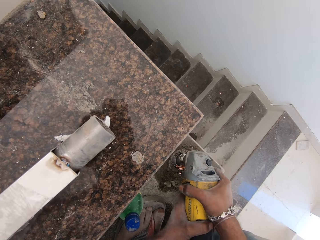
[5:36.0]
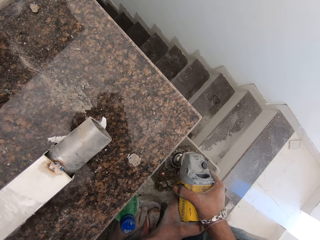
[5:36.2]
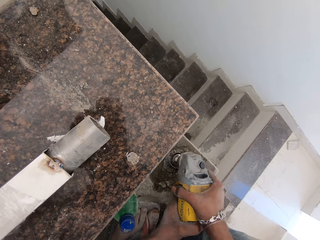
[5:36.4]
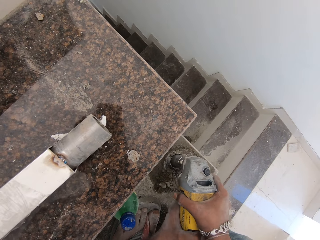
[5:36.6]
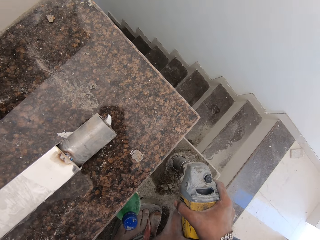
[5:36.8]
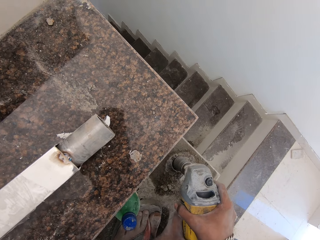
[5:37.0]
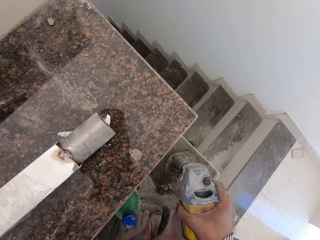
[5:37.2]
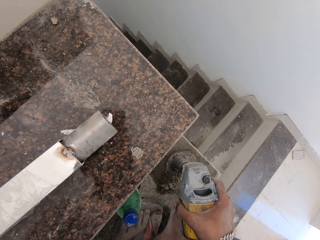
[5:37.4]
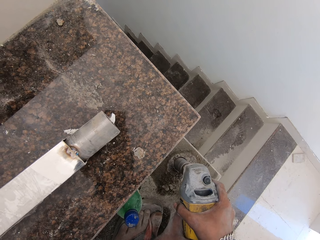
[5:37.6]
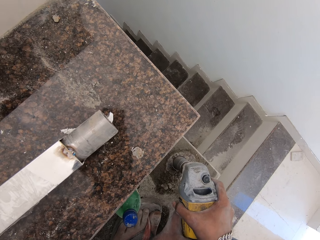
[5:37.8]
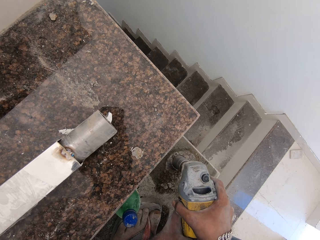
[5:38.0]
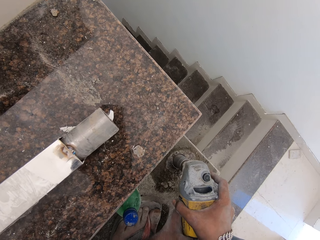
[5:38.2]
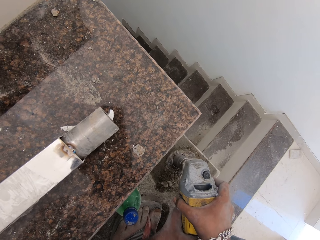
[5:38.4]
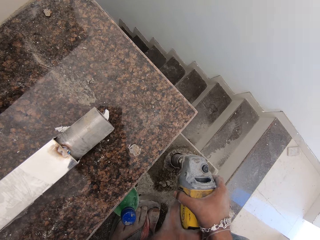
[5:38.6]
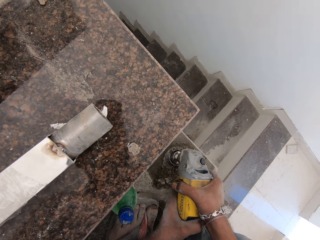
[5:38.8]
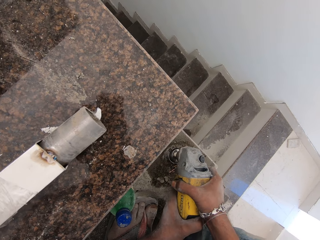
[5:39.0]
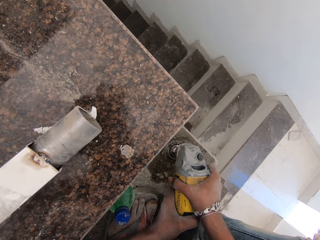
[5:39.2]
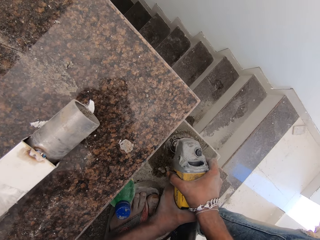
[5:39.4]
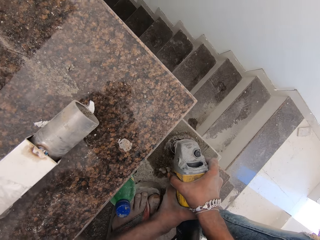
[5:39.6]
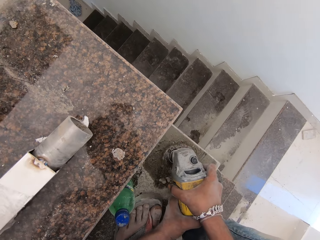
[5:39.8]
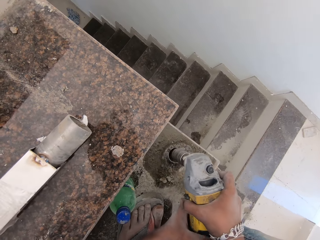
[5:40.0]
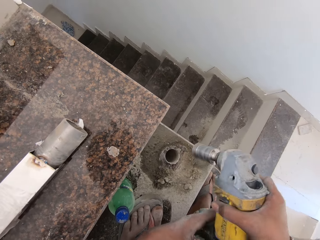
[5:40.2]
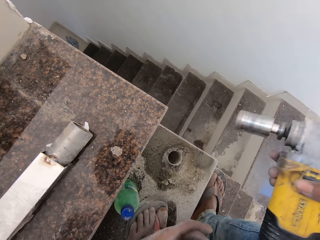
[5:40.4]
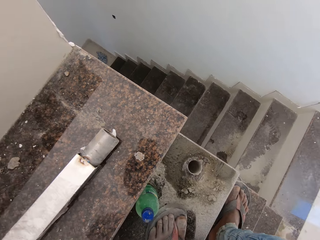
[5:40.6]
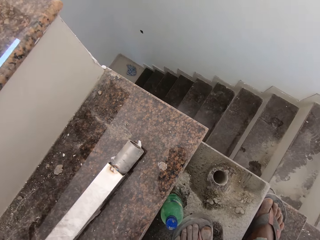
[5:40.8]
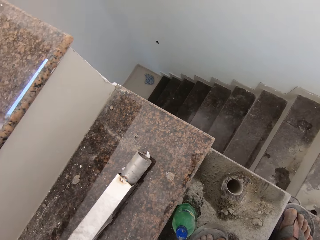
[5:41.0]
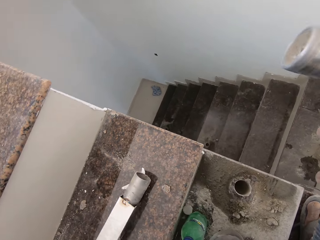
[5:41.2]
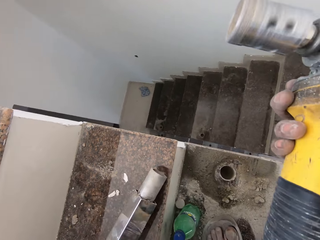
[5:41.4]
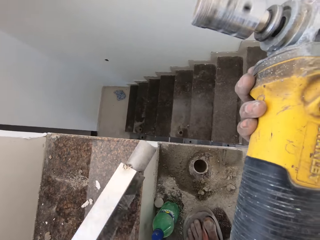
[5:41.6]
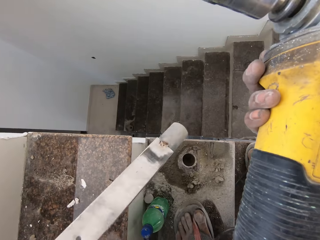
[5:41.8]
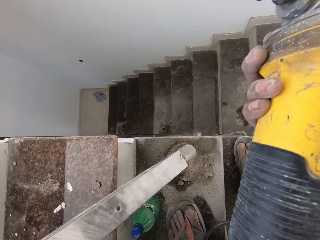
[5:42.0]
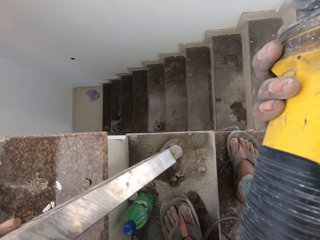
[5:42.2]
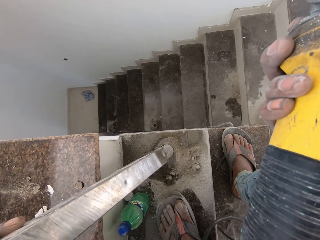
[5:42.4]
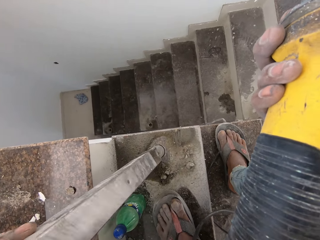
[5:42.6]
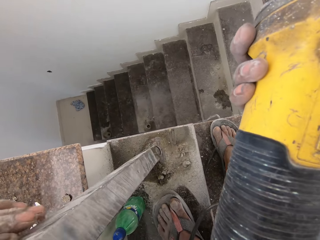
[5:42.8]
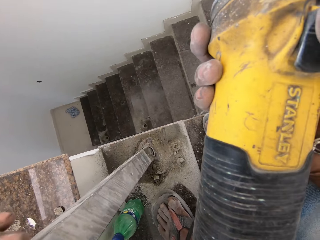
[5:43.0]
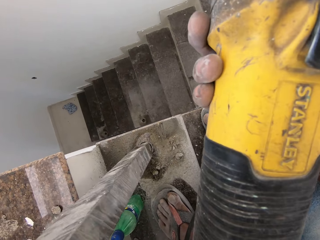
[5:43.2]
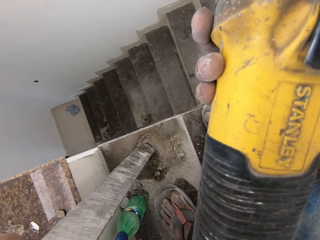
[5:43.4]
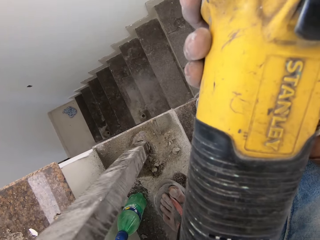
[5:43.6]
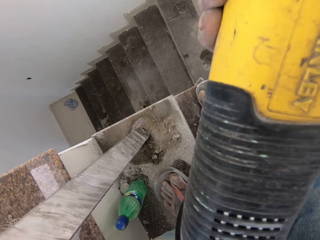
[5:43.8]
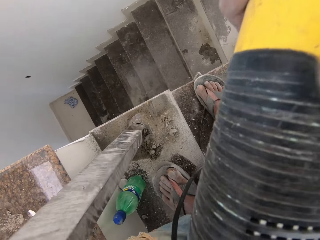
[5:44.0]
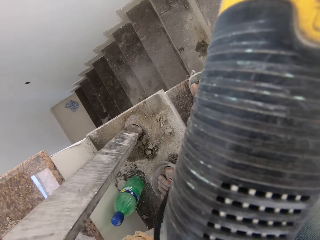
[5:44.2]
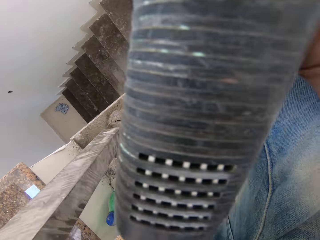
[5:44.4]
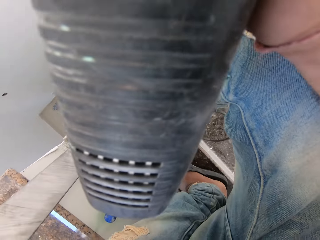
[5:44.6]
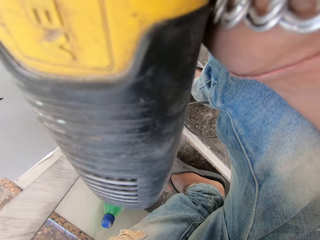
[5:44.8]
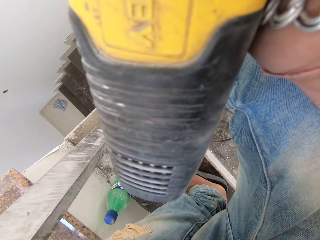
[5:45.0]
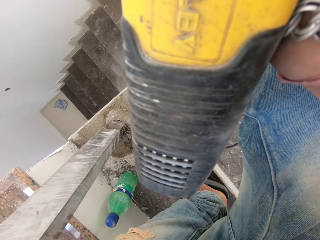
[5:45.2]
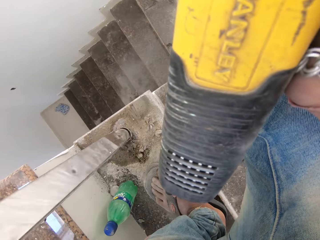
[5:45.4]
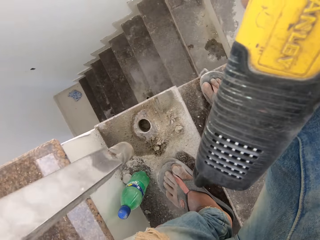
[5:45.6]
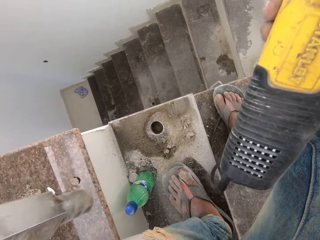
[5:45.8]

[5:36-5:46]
The camera wearer raises the drilling machine from the concrete staircase with his right hand. He places a metal rod into the hole in the concrete staircase with his left hand. He turns the metal rod in the hole.

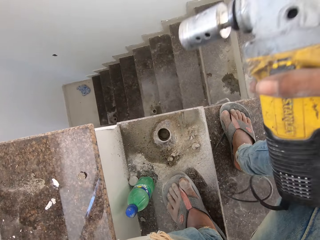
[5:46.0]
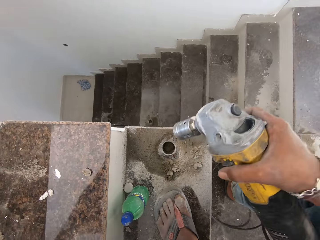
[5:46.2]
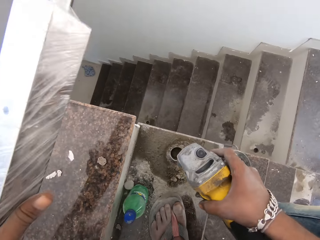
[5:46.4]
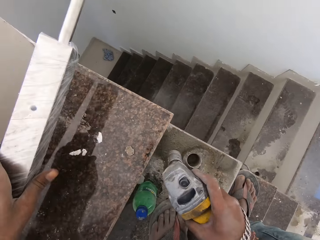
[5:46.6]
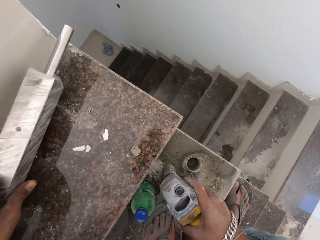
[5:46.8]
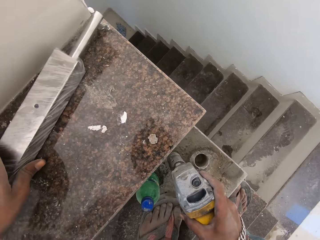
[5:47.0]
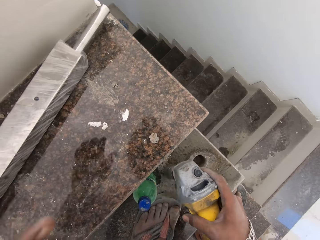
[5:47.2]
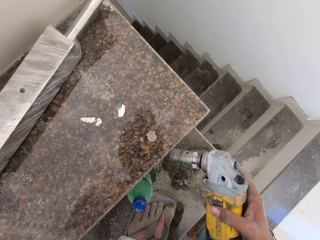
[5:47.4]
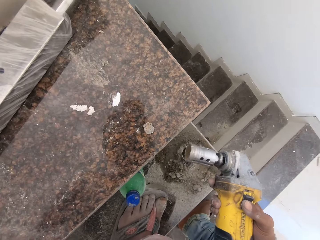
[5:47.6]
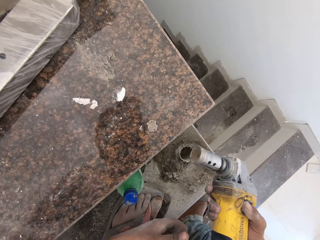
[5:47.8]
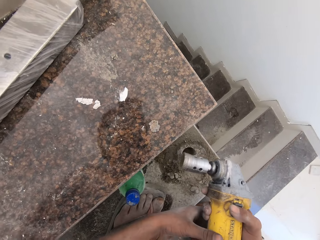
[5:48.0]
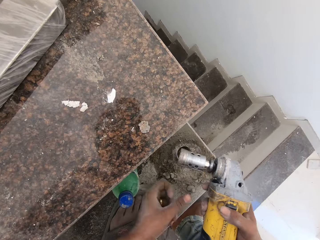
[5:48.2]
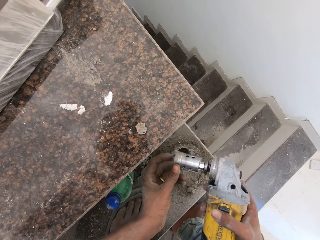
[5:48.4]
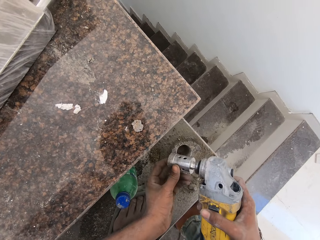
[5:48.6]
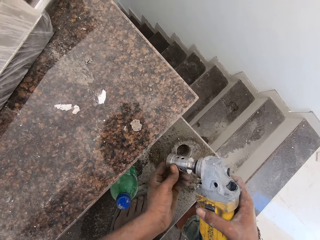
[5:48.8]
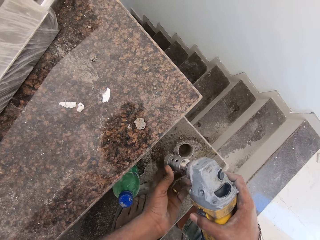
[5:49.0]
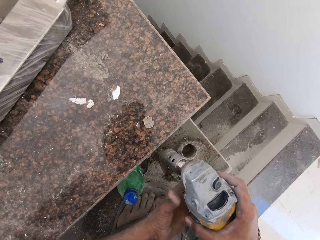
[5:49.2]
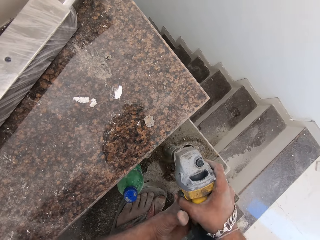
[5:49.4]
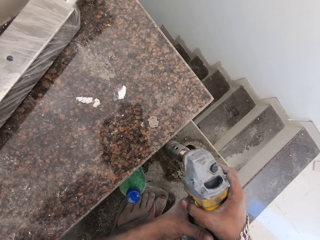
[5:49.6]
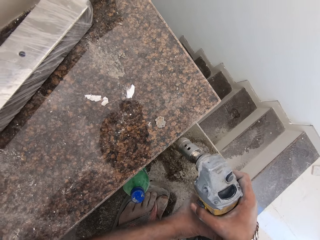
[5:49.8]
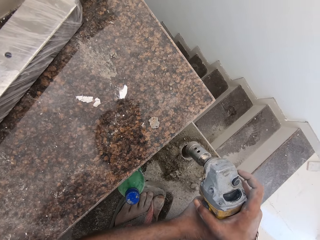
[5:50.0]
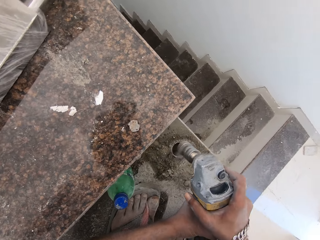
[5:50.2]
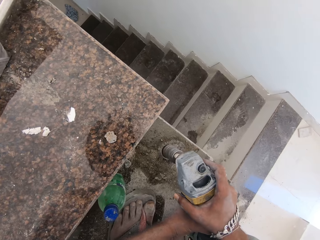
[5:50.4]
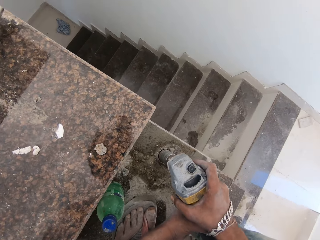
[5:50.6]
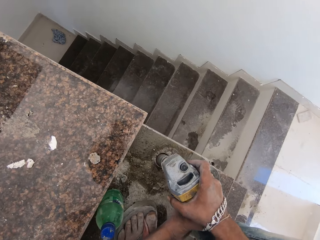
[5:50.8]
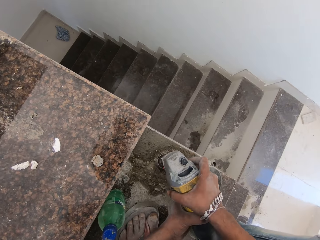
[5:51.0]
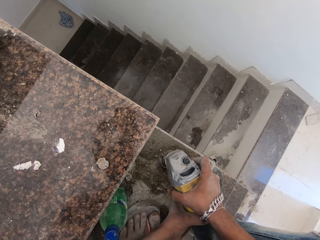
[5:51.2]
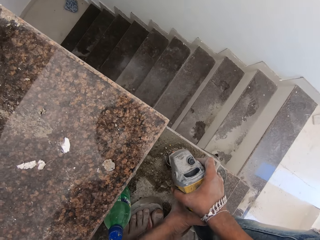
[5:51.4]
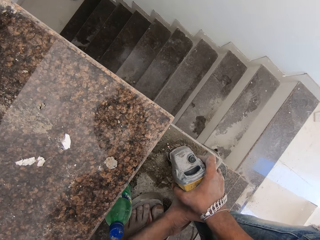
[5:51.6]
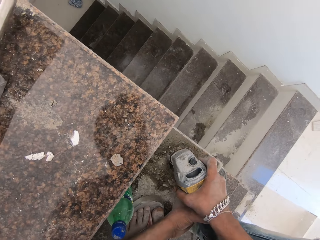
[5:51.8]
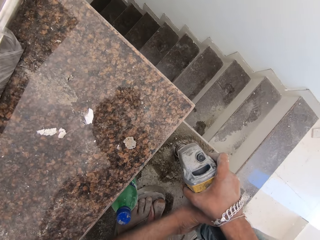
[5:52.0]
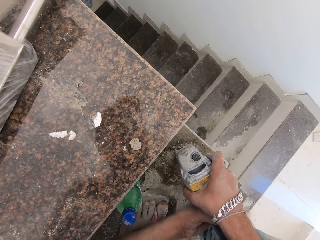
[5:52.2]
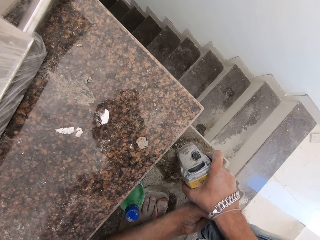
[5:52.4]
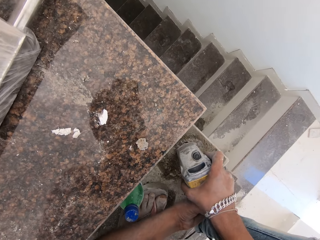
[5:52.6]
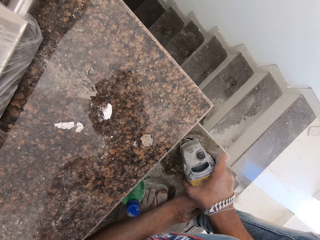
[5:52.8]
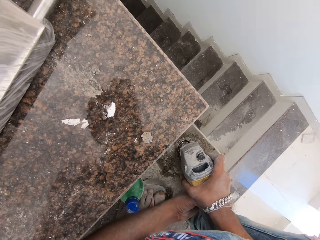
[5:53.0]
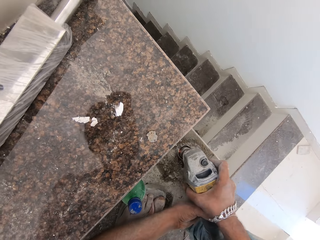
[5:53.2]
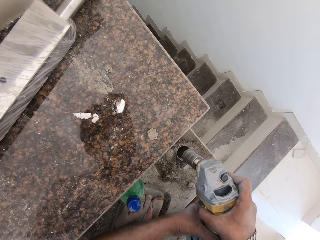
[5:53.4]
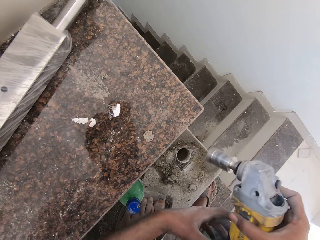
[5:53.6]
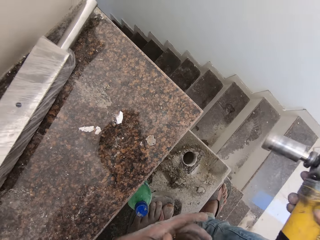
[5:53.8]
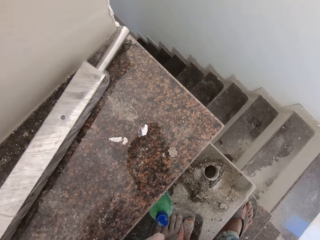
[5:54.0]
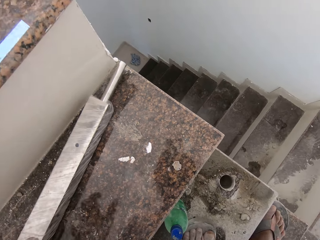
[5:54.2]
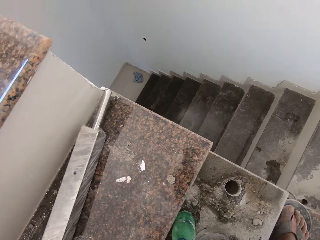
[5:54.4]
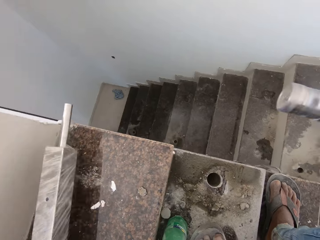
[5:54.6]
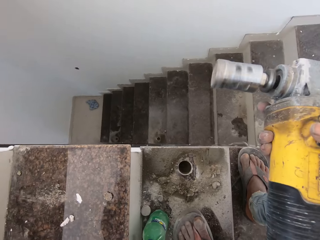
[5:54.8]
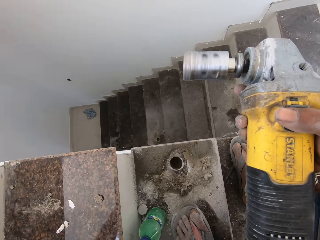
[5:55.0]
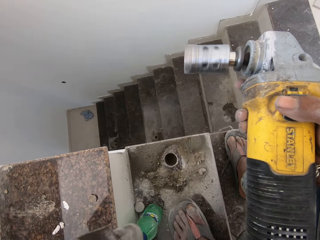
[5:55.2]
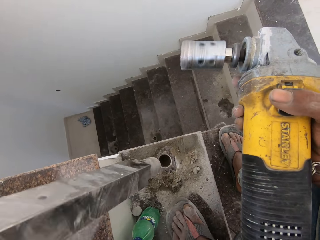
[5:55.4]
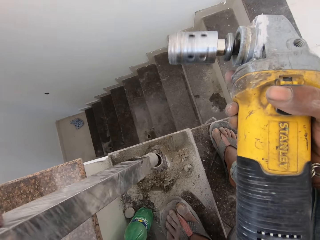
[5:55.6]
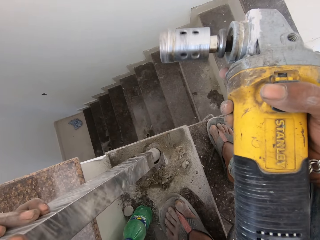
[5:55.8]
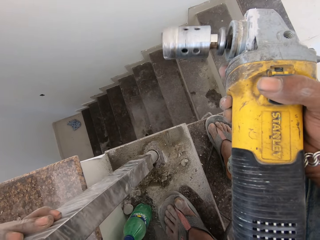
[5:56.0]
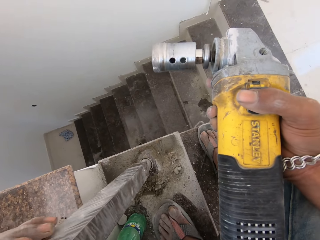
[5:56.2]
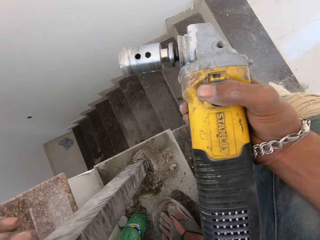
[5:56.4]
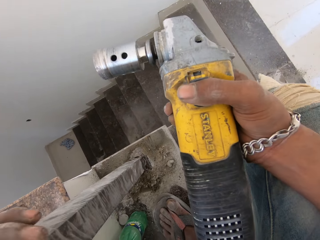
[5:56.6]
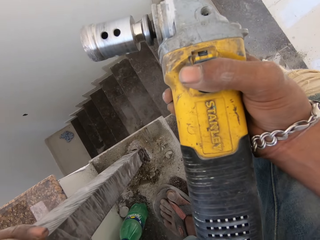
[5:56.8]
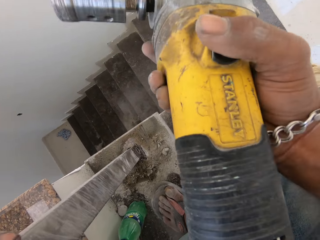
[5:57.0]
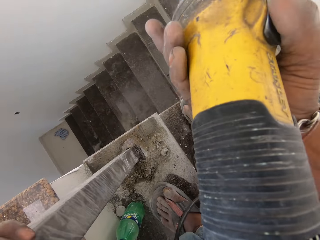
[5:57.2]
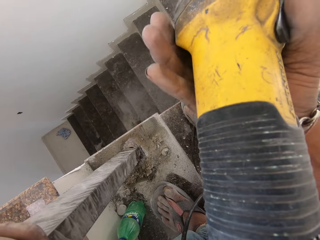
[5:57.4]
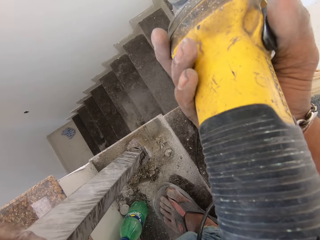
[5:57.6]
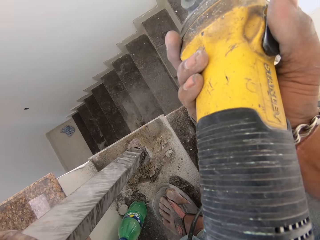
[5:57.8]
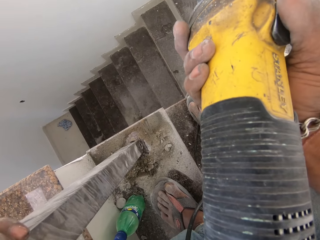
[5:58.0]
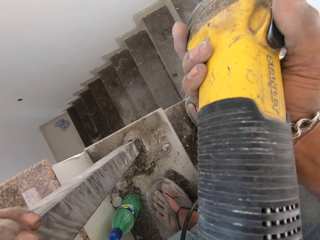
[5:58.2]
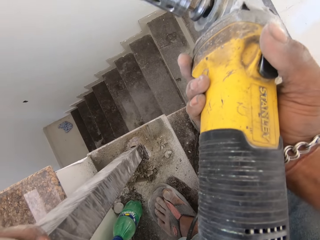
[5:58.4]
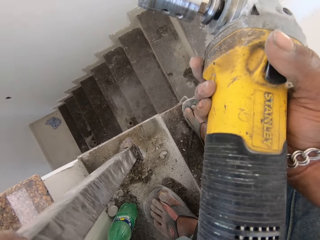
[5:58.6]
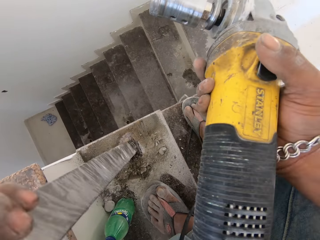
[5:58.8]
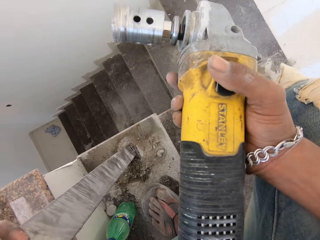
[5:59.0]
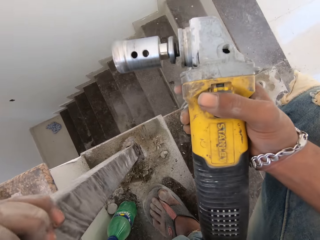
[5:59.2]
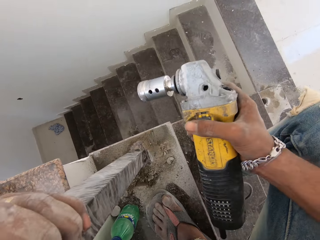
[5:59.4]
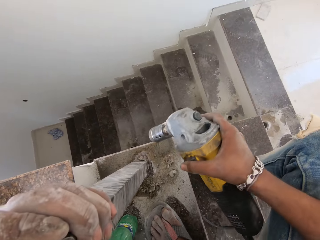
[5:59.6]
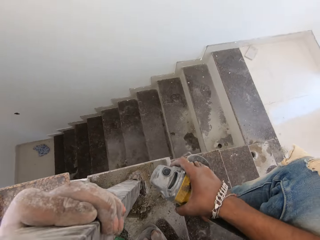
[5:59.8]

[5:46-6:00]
The camera wearer places the metal rod on the concrete staircase with his left hand. He hits the floor with the impact wrench. He touches the nozzle of the drilling machine with his left hand. He removes dirt from the impact wrench. He hits the floor with the impact wrench. He bores the hole in the concrete staircase with the drilling machine using both hands. He raises the drilling machine from the concrete staircase with his right hand. He picks the metal rod from the concrete staircase with his left hand. He places the metal rod into the hole in the concrete staircase with his left hand. He turns the metal rod in the hole.
